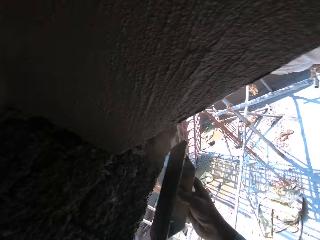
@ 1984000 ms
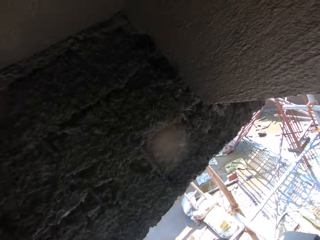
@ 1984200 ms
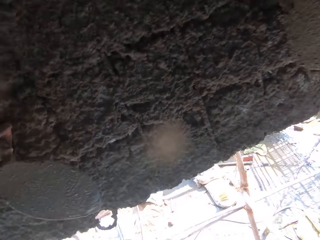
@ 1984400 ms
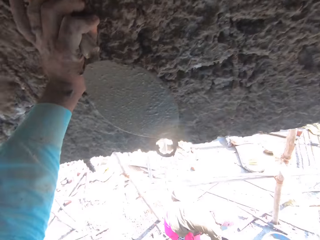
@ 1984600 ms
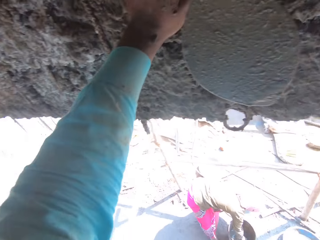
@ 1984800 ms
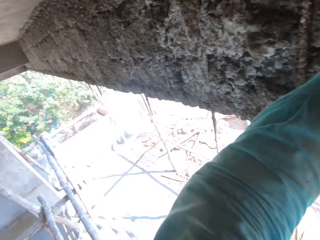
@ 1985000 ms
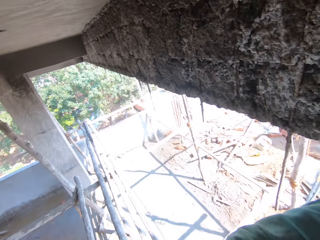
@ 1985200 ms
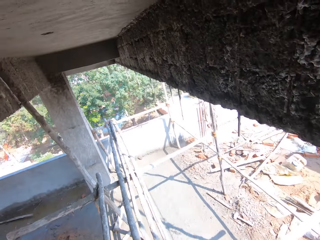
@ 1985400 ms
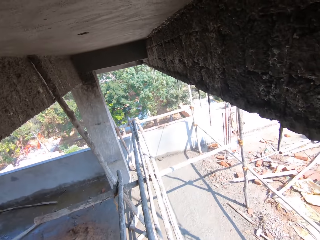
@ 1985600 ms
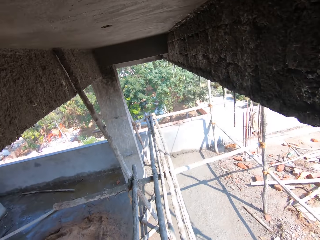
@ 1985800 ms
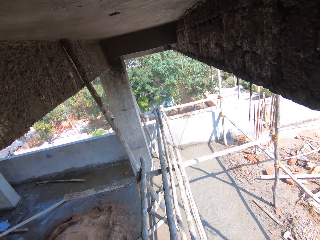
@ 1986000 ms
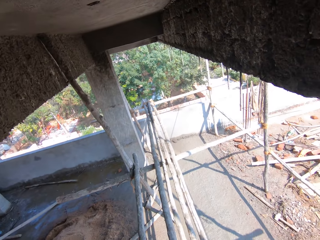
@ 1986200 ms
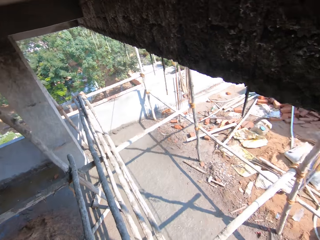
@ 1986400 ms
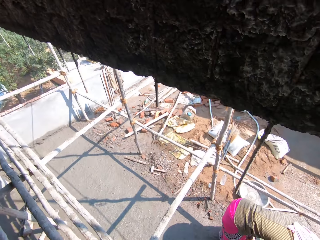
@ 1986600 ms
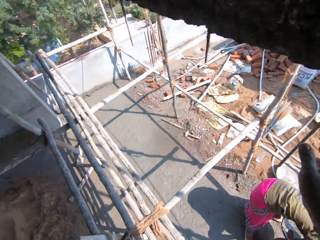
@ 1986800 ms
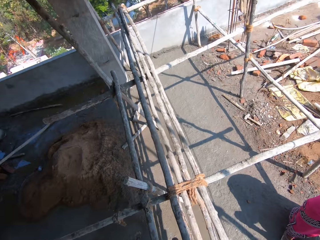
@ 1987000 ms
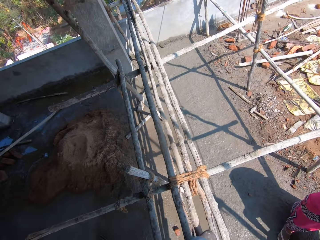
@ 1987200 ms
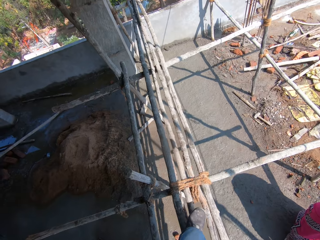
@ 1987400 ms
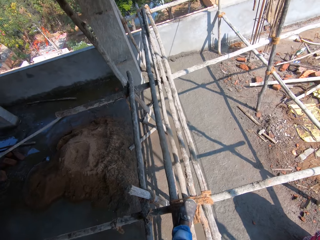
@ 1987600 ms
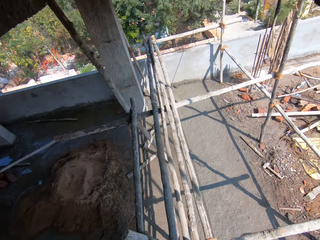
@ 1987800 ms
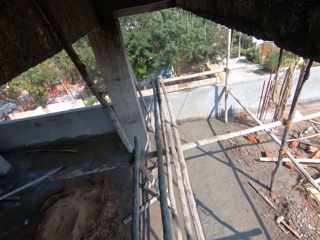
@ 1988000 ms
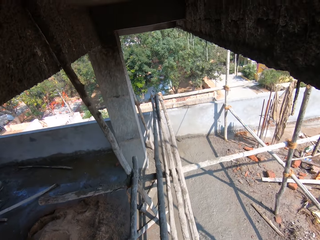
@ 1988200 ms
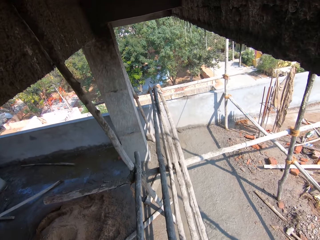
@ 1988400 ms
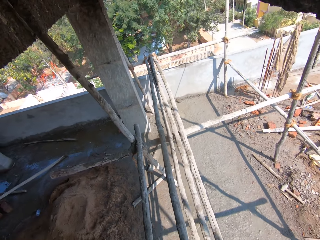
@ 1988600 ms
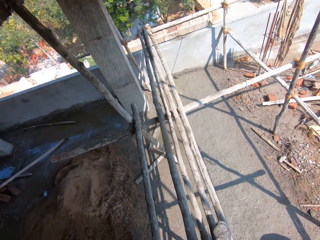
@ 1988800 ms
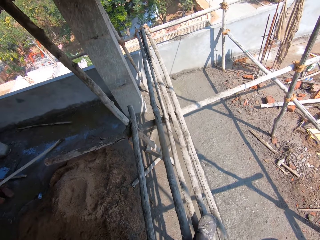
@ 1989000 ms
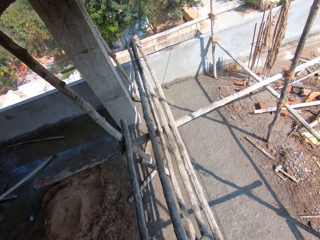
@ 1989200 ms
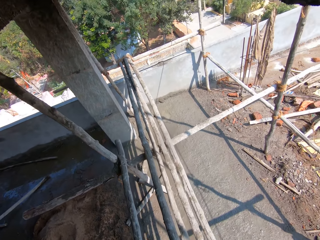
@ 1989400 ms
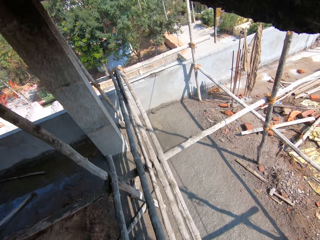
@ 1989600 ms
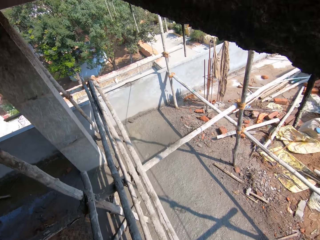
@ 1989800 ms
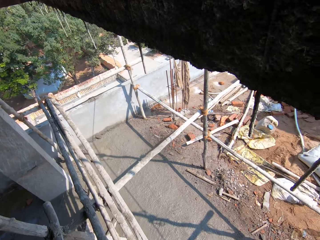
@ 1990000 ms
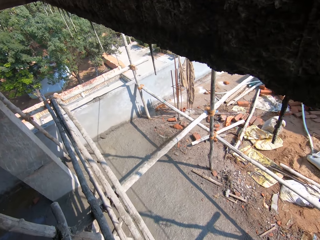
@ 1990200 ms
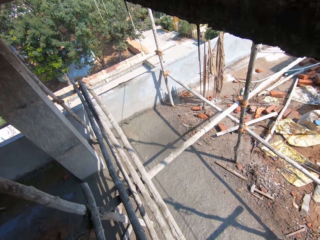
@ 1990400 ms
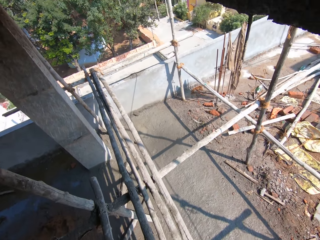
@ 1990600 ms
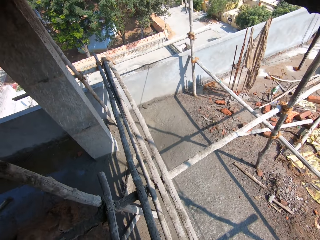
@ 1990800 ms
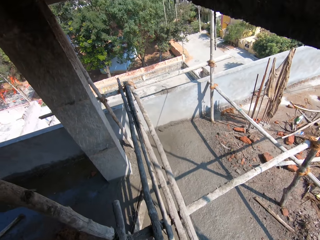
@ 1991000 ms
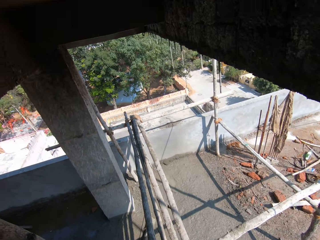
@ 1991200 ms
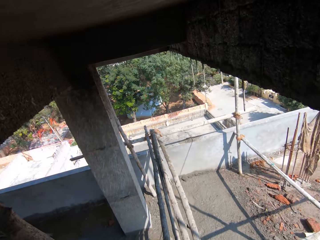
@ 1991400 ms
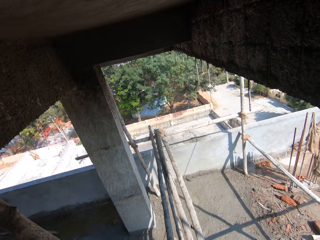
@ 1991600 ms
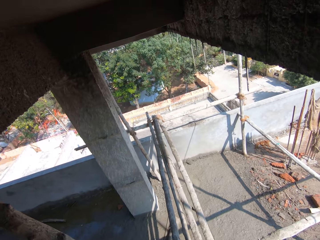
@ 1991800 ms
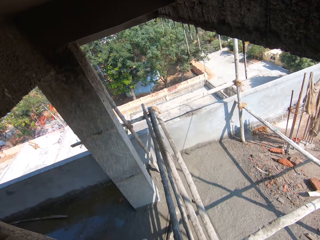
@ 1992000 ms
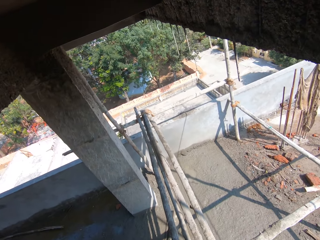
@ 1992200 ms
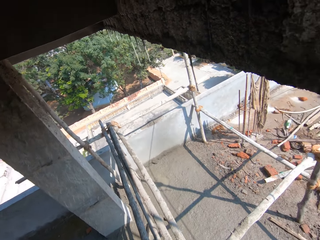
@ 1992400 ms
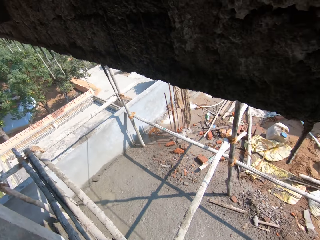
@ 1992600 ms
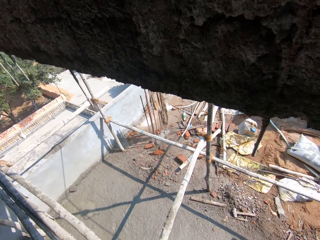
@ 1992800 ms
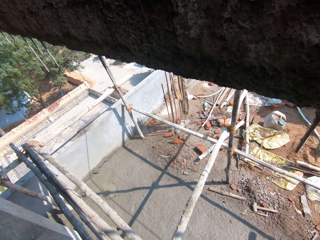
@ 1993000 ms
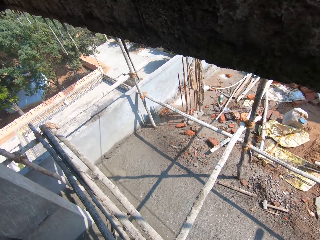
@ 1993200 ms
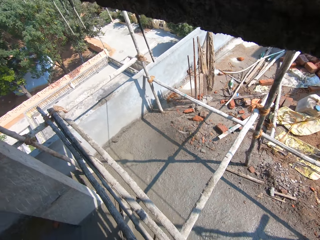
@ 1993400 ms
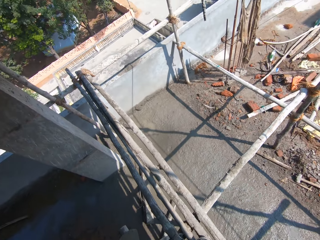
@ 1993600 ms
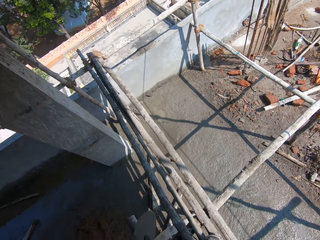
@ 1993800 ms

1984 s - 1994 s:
The camera wearer looks around. They walk on the scaffold.

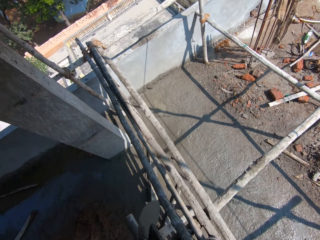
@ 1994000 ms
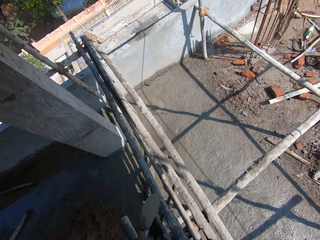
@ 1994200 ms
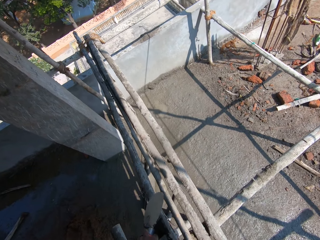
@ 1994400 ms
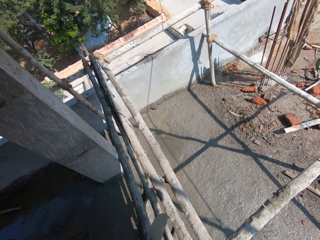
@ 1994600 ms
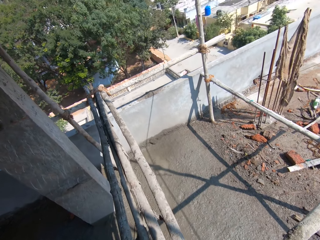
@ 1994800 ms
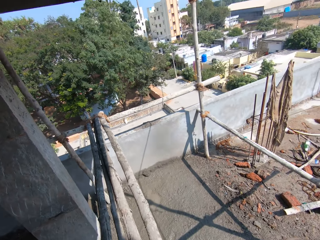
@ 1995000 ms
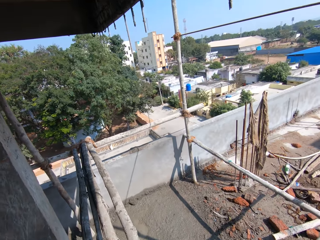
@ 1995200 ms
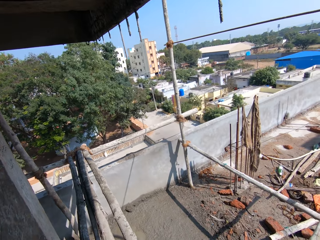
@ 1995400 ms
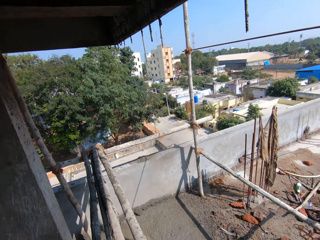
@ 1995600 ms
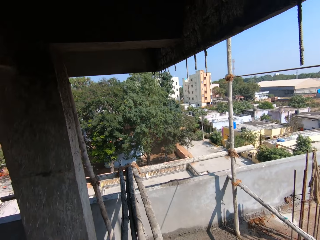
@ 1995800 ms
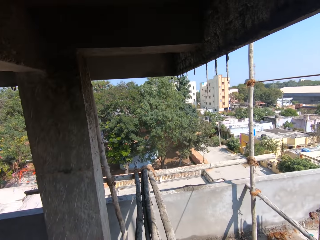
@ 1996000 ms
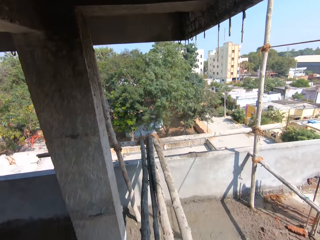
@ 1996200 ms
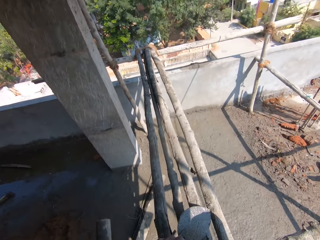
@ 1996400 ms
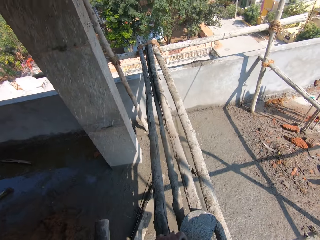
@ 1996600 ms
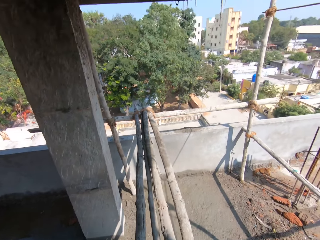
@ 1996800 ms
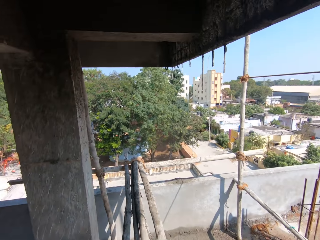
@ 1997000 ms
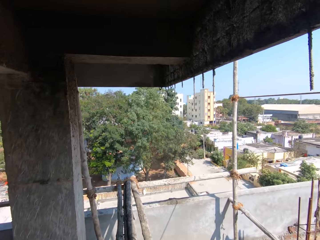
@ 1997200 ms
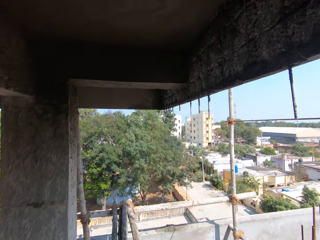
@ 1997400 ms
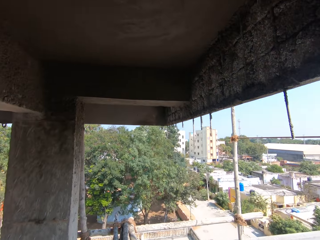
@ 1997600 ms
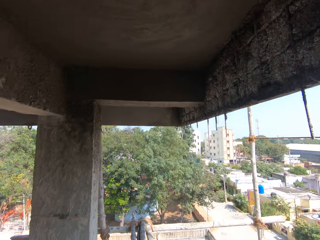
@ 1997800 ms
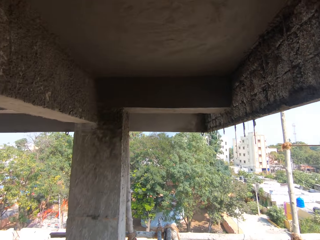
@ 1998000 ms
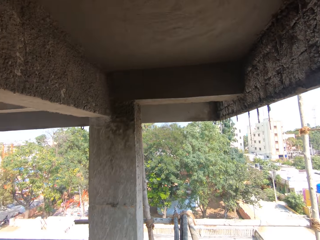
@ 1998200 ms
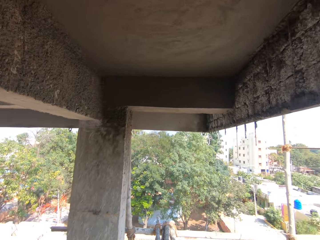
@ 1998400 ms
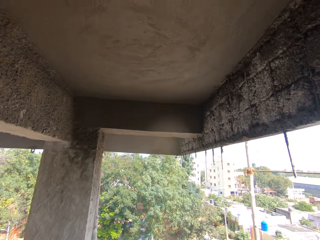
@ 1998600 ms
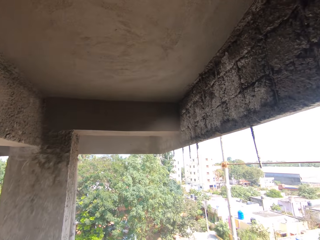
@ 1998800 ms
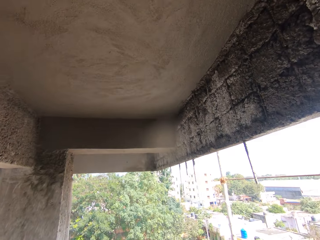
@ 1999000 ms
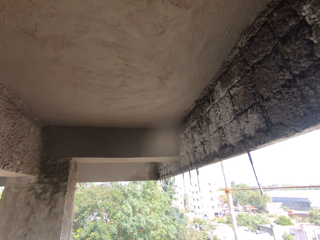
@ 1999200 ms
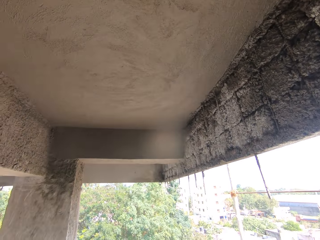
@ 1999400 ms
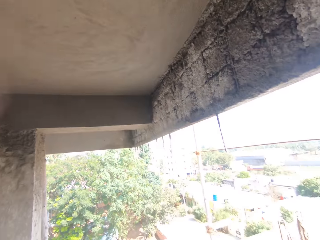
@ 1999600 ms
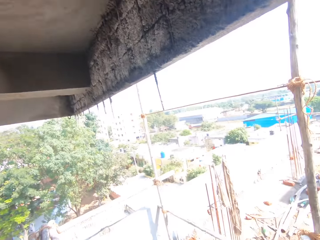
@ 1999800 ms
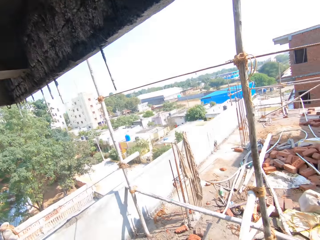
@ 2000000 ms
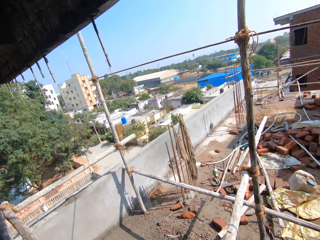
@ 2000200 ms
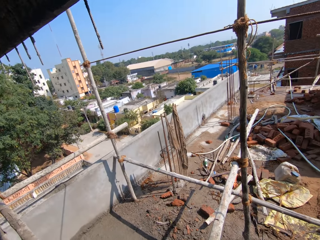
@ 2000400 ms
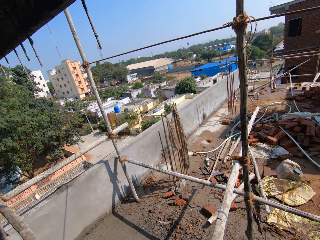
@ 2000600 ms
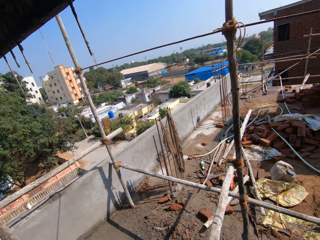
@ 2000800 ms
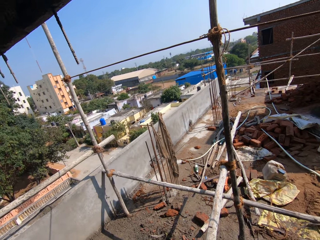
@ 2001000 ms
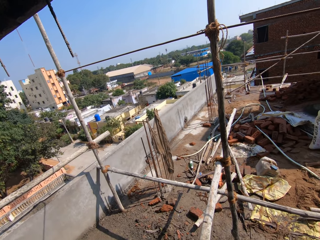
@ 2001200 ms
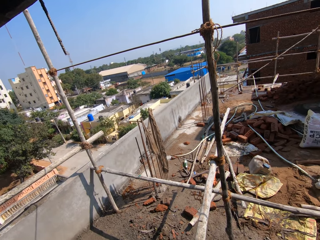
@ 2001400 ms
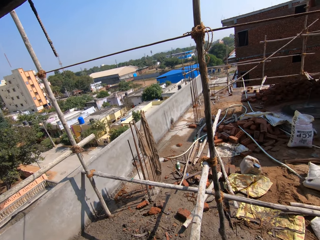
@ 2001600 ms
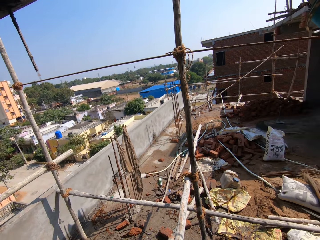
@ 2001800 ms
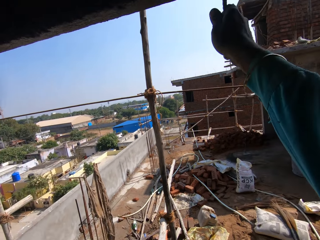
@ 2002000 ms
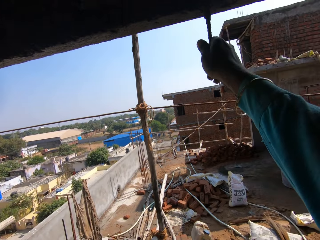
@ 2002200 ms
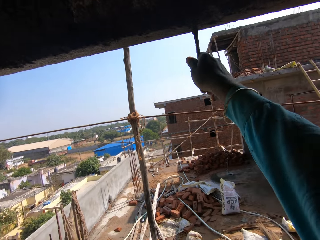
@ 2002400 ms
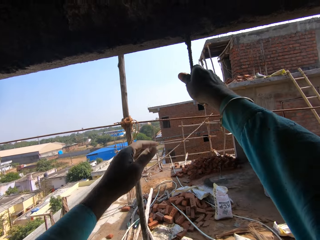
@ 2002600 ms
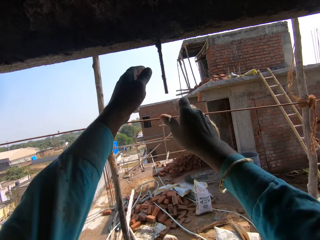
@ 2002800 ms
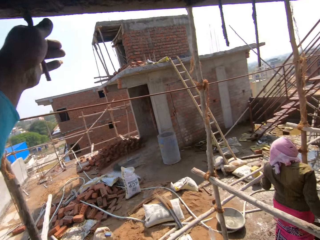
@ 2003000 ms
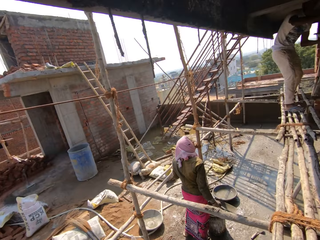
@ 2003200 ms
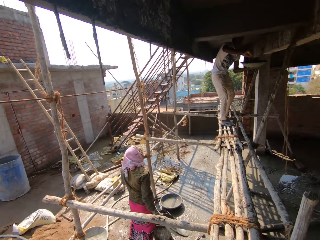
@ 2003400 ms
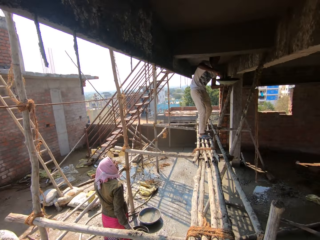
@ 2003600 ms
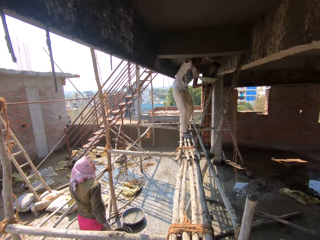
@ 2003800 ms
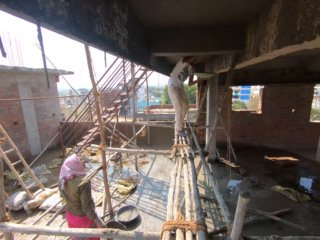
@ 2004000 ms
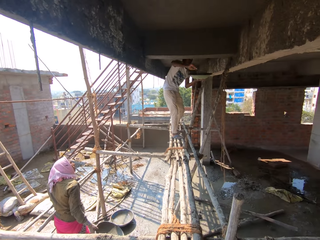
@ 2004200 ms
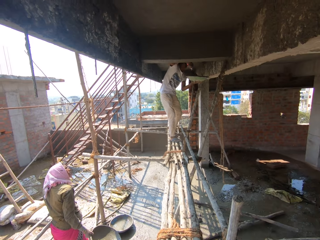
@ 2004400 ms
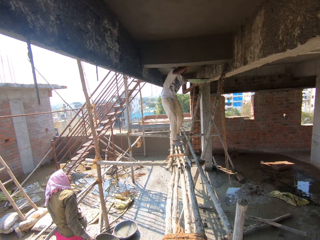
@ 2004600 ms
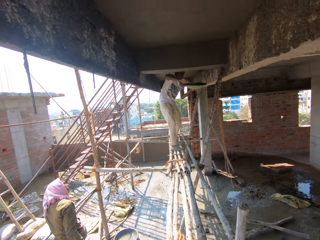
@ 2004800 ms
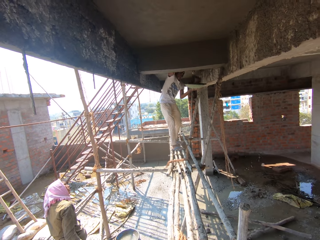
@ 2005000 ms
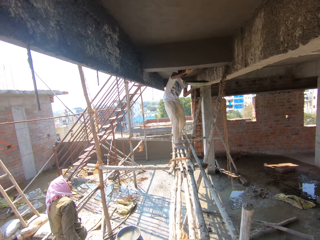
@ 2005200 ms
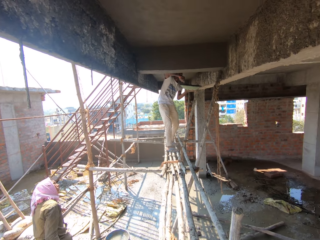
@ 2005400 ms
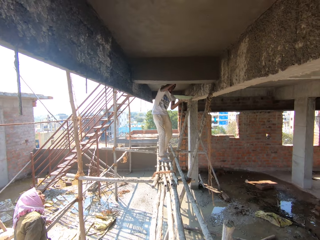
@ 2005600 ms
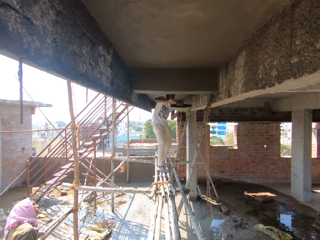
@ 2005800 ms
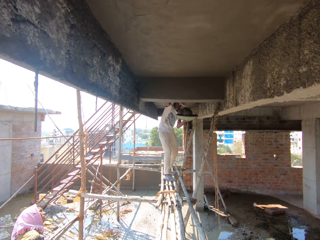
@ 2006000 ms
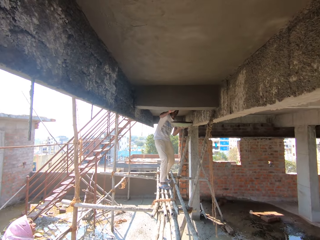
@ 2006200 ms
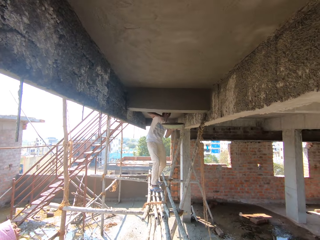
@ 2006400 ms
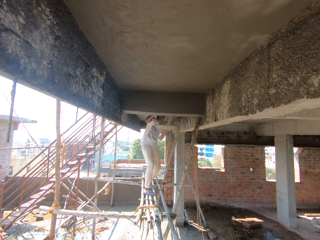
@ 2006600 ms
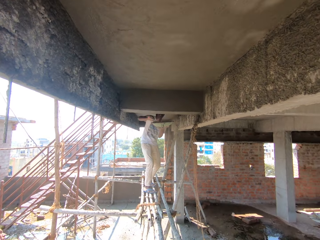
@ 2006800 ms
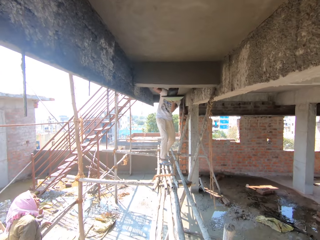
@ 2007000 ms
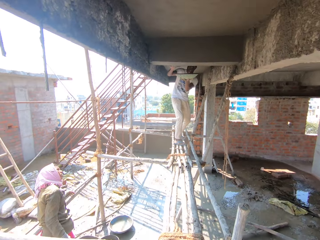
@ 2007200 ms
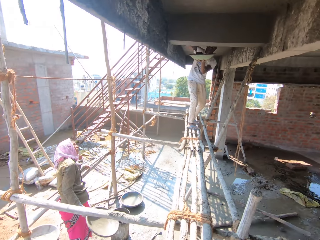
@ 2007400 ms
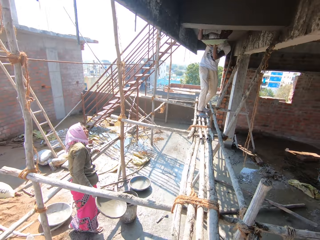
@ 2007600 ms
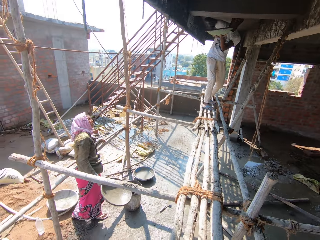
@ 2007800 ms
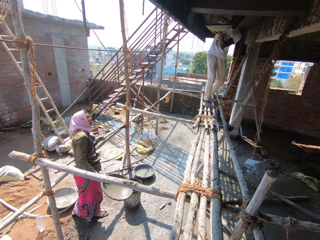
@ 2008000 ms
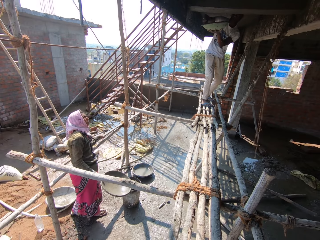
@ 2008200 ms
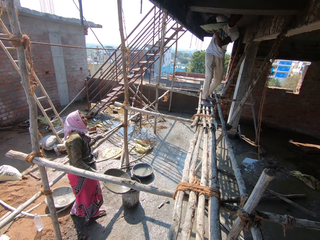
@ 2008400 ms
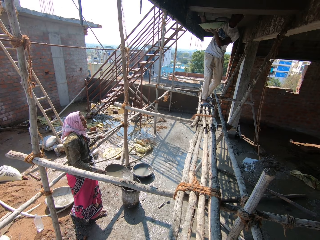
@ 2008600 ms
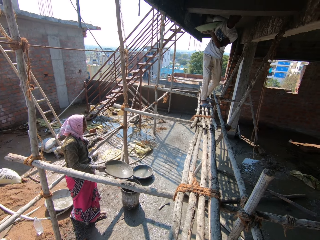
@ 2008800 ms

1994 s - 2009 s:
The camera wearer looks around. They look around again. They hold a rope or a metal rod. They look around. A man plasters the wall.
